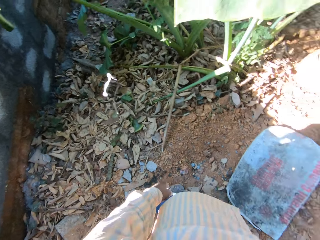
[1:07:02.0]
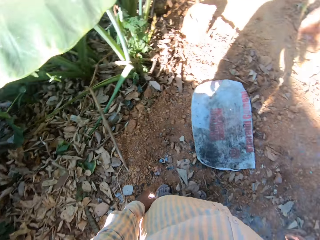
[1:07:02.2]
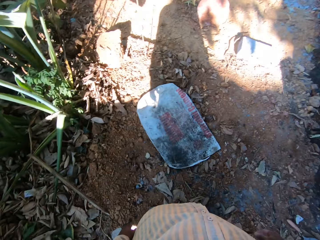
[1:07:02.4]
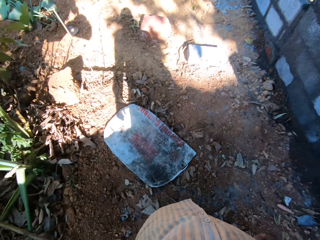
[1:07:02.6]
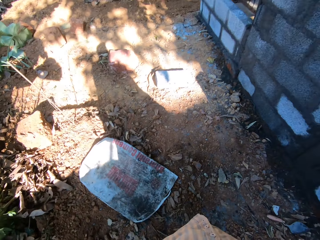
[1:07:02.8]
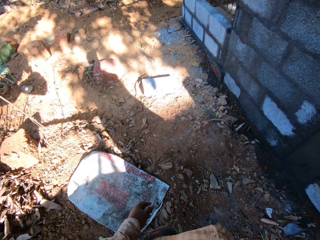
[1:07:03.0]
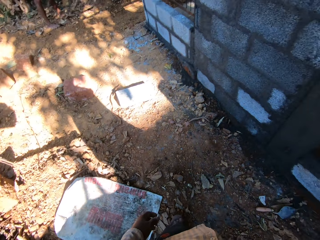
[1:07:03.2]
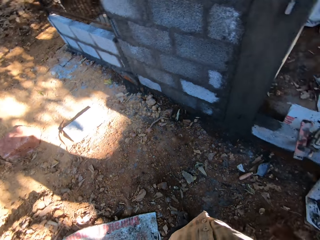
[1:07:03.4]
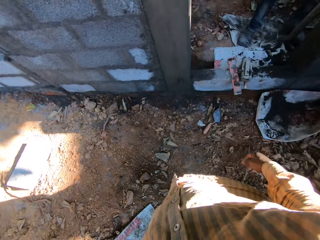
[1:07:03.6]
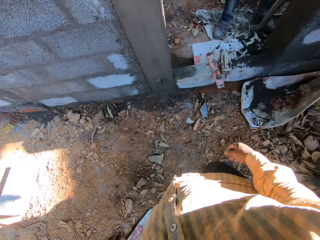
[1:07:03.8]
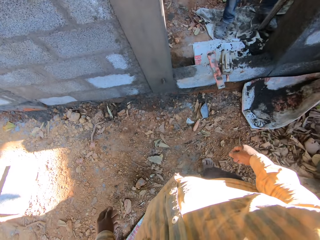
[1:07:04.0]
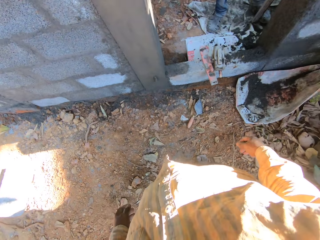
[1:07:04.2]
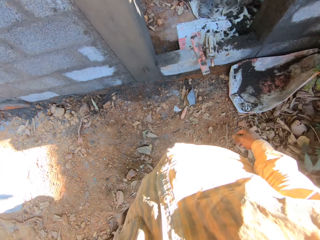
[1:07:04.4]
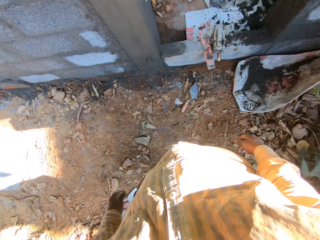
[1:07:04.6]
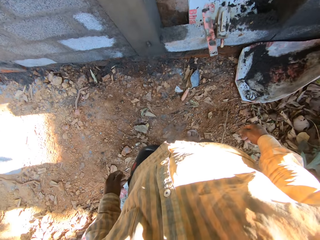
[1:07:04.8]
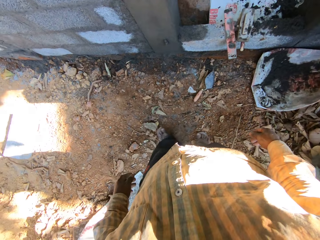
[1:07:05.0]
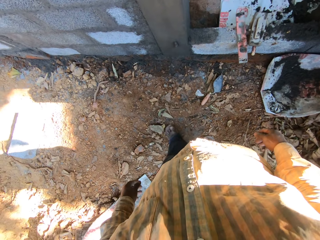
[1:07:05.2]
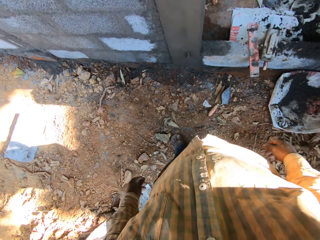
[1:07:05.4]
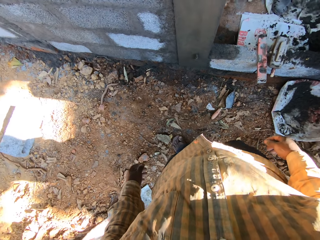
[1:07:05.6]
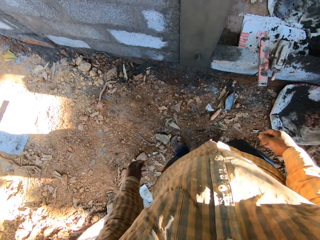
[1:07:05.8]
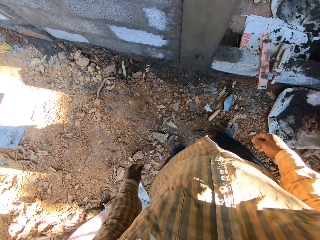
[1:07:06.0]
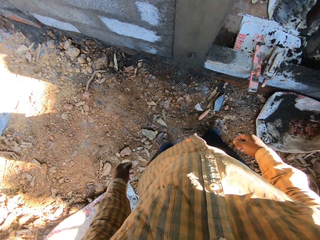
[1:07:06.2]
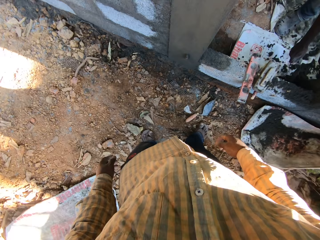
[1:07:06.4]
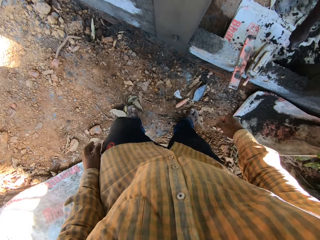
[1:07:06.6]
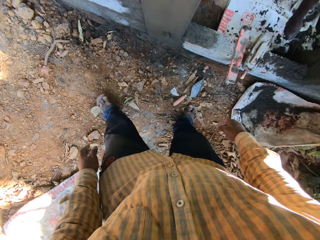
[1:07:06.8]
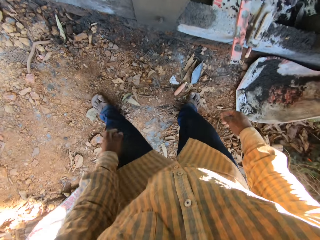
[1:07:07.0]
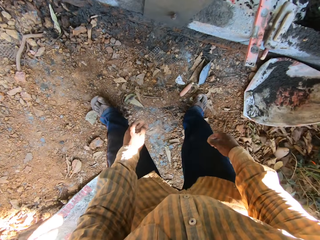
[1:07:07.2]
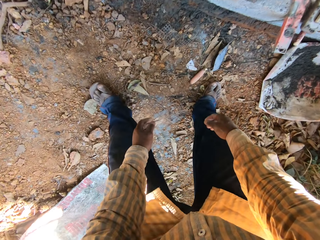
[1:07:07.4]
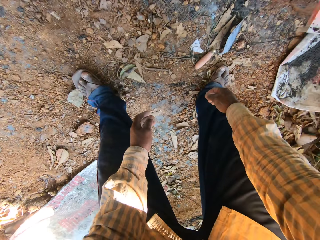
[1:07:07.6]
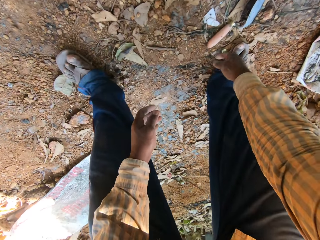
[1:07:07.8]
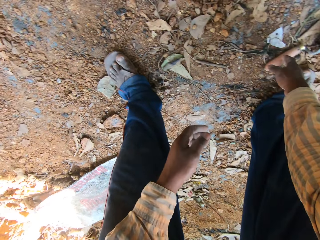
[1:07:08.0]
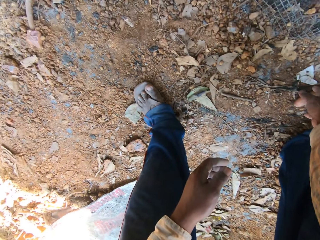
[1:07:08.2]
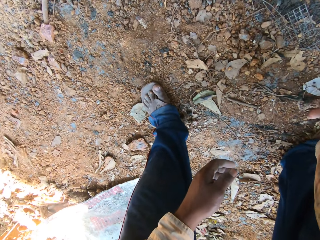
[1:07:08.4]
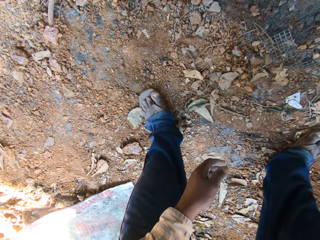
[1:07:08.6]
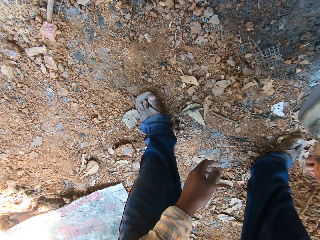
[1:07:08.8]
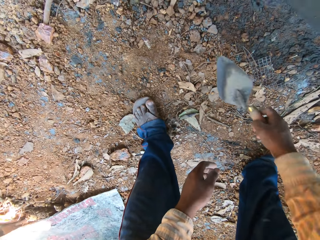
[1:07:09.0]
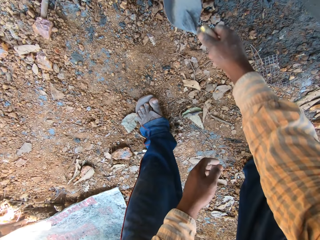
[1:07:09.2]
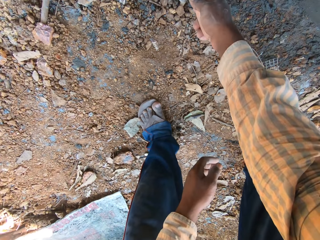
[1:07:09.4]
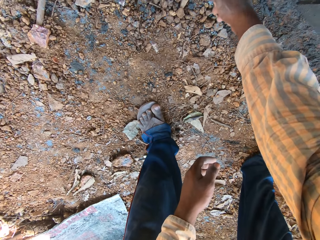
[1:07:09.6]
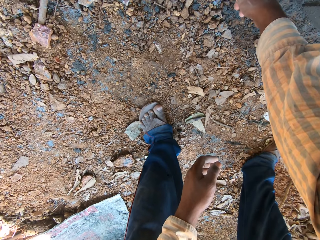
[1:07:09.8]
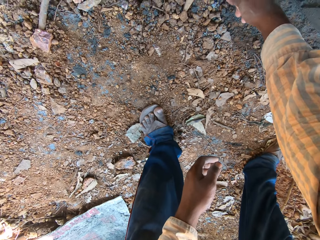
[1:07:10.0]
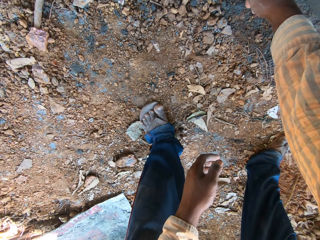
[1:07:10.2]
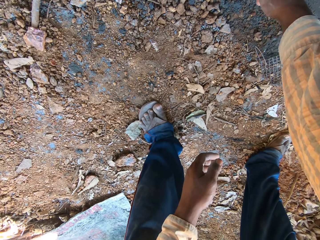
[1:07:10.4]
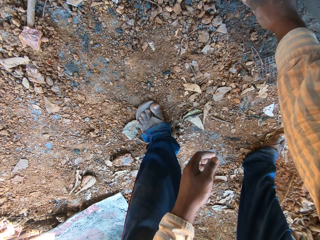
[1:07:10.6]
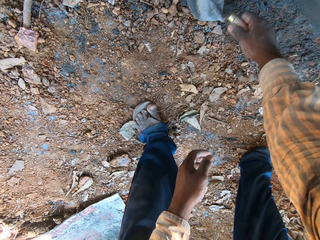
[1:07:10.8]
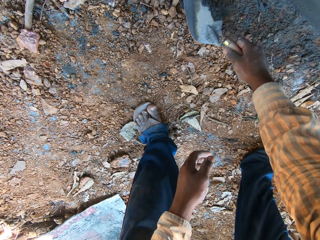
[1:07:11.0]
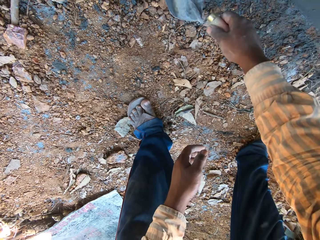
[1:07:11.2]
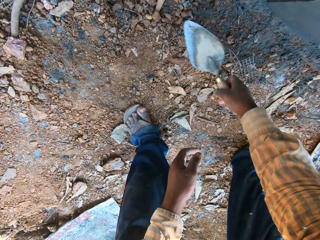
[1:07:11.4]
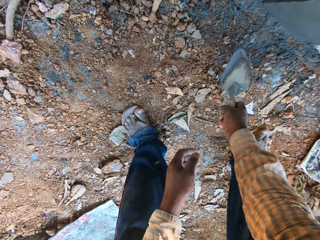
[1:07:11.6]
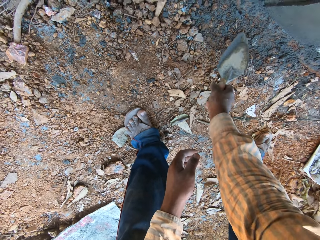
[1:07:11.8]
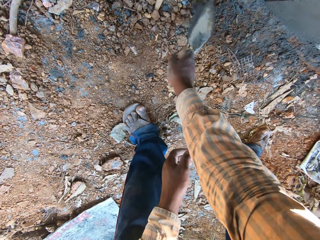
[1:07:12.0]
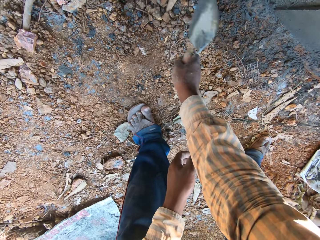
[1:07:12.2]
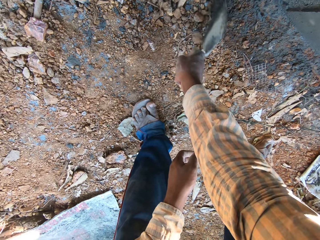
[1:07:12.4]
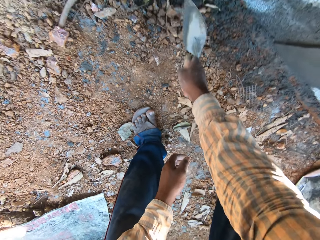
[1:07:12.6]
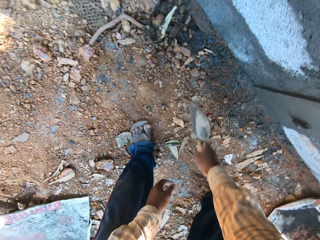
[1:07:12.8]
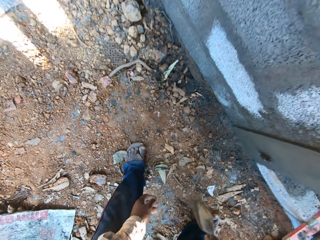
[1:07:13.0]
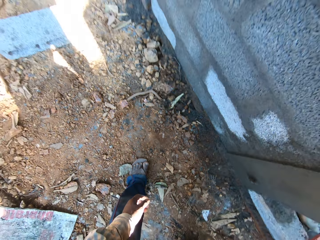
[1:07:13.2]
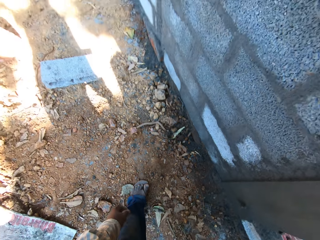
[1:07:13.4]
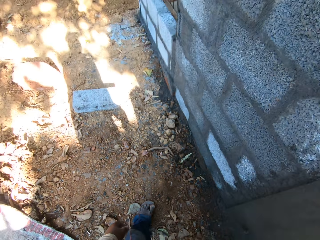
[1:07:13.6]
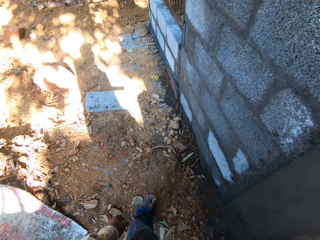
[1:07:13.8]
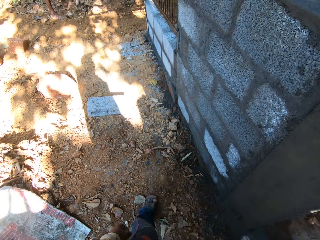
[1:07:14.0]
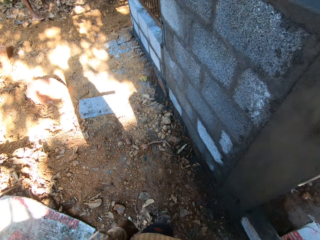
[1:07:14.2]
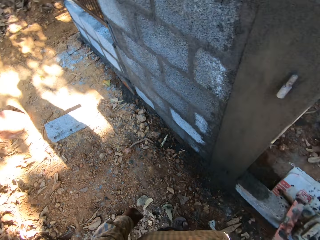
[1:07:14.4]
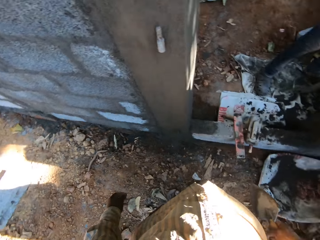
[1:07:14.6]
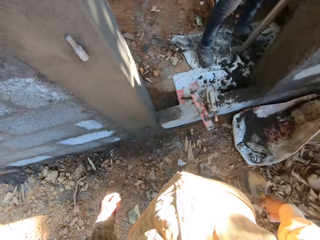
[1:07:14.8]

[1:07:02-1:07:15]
The camera wearer picks up a hand trowel from the ground with his right hand. He shifts some sand with the hand trowel in his right hand.

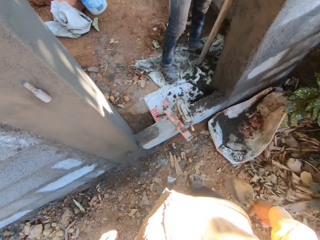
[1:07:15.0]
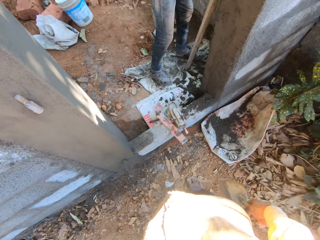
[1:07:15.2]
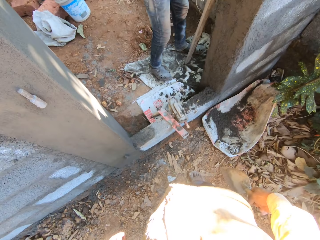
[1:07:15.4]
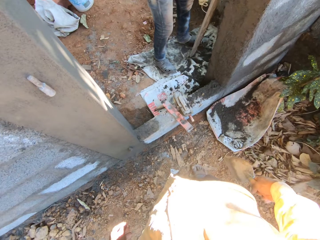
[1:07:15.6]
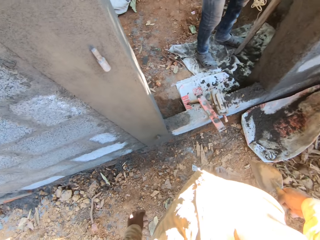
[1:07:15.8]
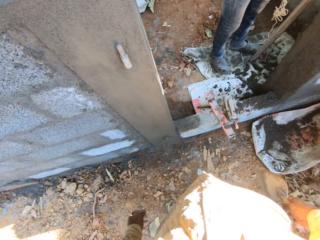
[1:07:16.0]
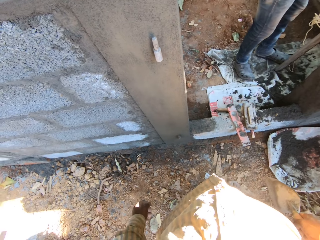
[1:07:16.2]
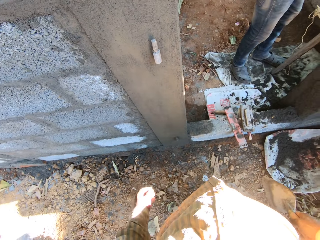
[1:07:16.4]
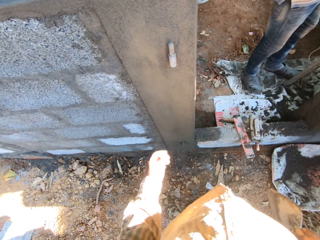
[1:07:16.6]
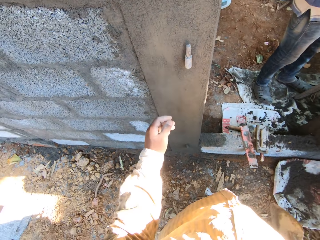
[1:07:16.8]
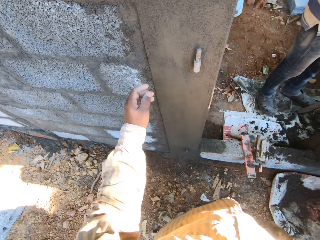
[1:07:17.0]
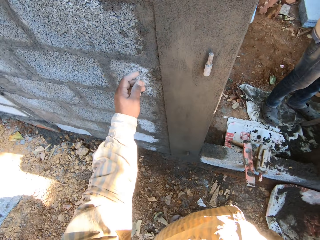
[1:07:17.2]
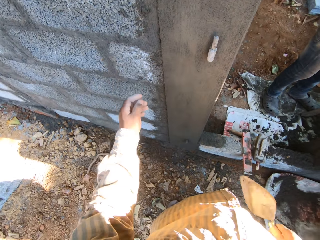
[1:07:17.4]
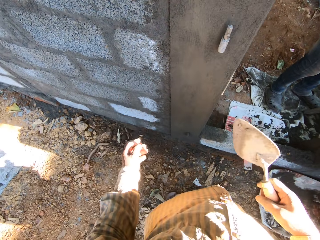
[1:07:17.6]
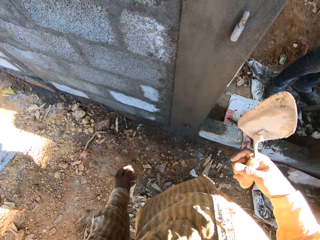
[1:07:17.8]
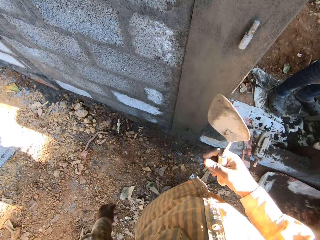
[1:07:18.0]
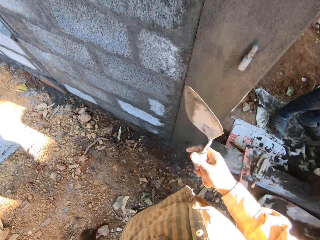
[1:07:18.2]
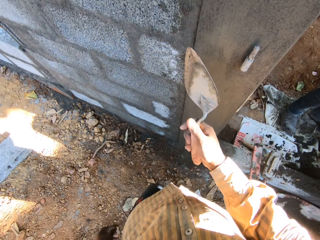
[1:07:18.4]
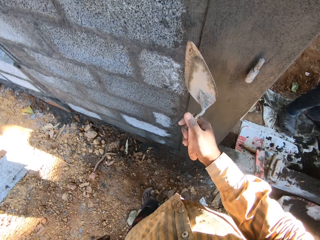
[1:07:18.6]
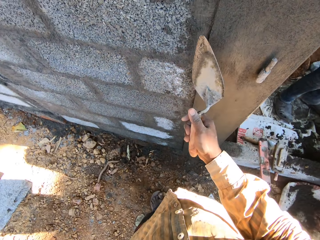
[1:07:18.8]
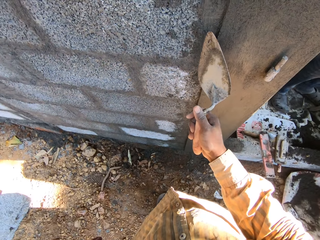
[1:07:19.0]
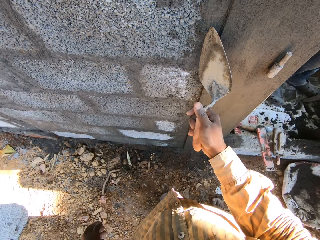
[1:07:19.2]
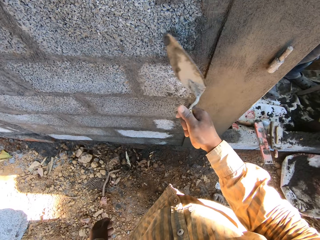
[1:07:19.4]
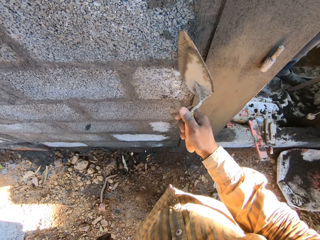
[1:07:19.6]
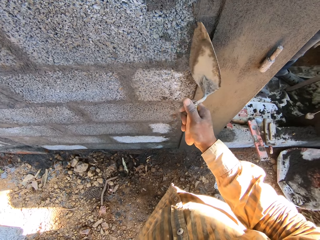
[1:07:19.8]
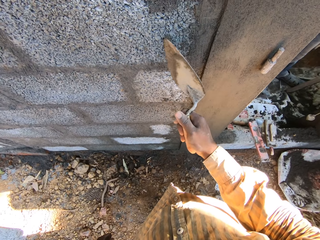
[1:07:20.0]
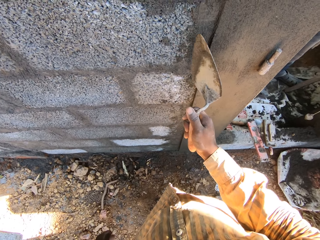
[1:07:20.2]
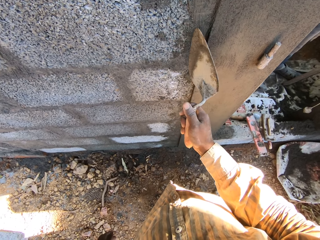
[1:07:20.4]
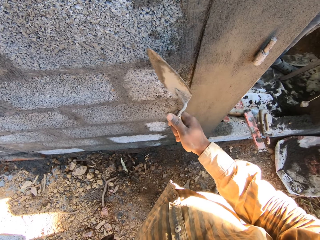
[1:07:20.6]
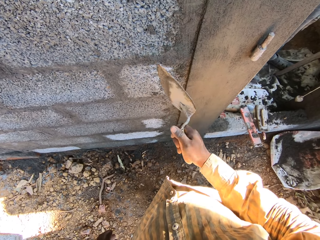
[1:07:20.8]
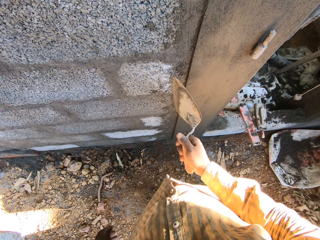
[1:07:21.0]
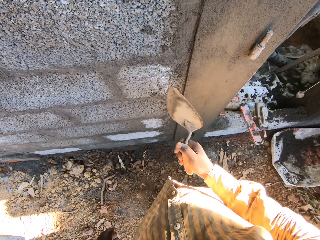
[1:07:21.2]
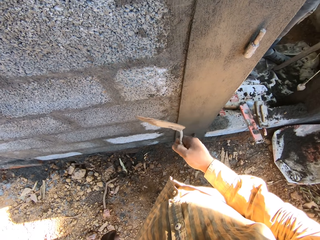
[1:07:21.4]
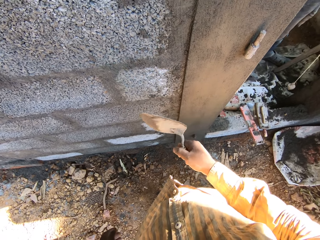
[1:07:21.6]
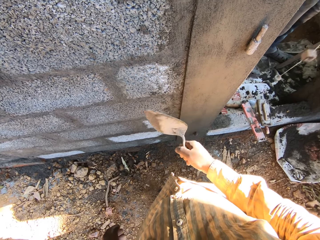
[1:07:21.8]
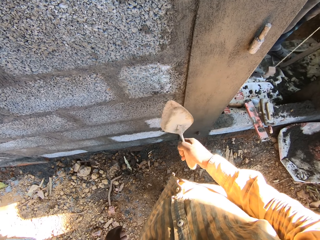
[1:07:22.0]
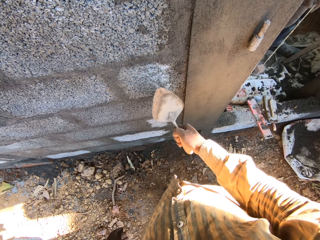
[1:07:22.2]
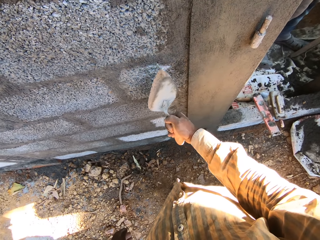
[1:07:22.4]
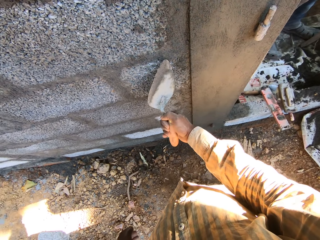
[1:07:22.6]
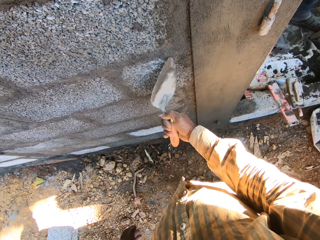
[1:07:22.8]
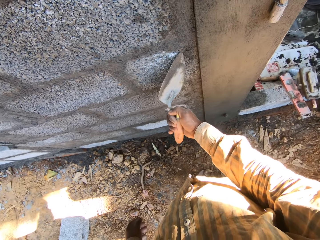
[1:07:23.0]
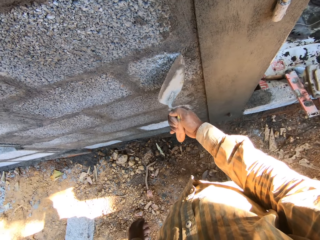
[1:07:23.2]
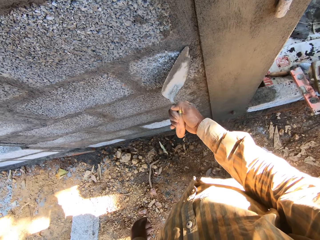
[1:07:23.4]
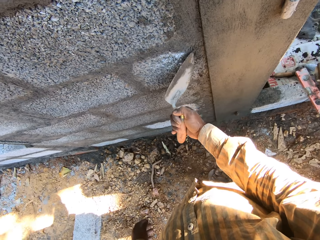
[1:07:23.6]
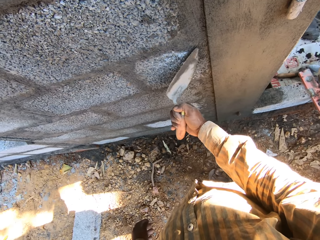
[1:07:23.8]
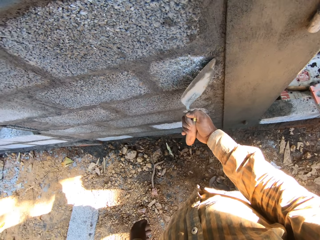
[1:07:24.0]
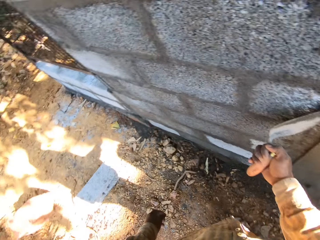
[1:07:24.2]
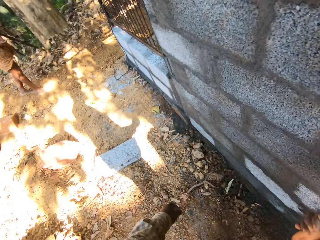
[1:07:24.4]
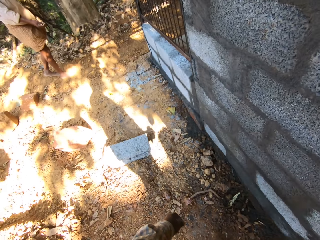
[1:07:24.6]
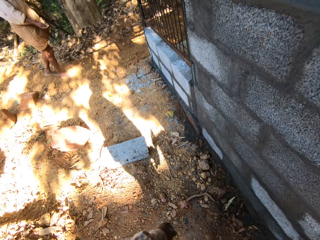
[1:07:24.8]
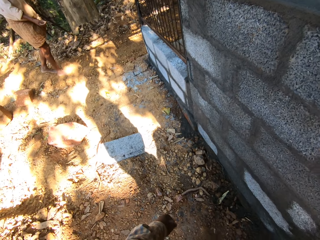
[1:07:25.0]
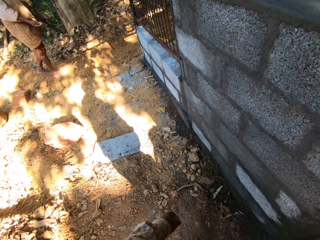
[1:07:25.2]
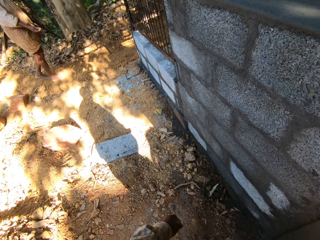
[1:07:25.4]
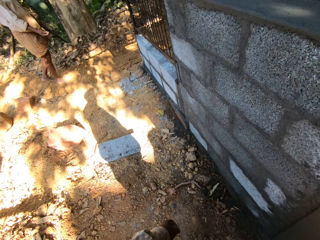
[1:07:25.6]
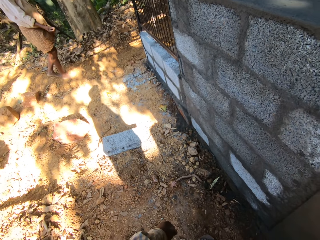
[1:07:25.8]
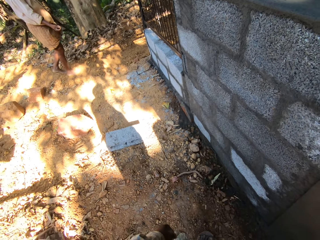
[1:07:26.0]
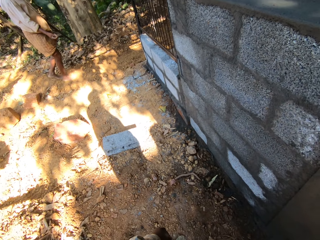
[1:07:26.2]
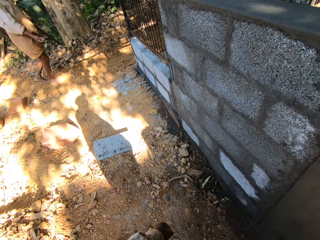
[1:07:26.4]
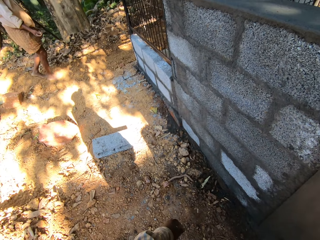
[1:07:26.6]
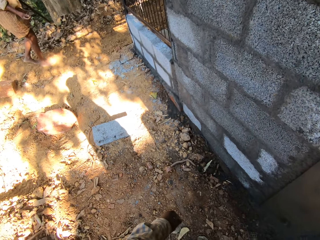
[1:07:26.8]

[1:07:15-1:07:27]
The man holds a rope with both hands. The camera wearer removes some cement from a wall with the hand trowel in his right hand.
